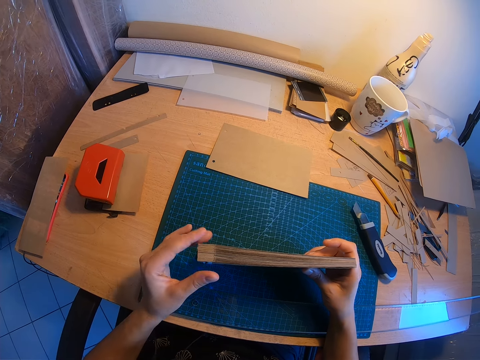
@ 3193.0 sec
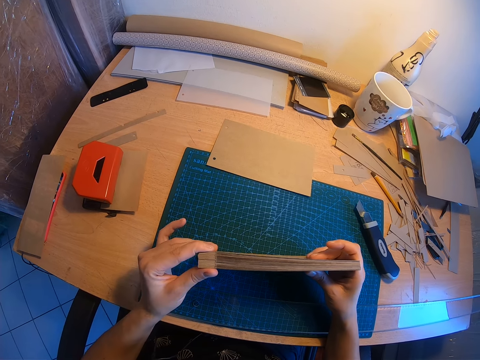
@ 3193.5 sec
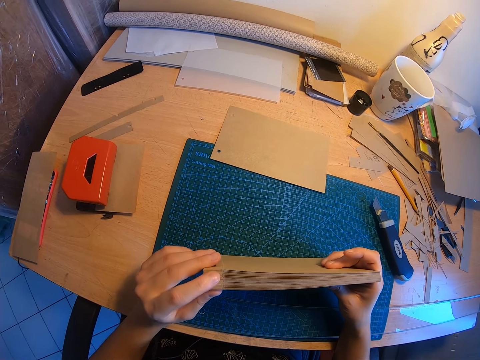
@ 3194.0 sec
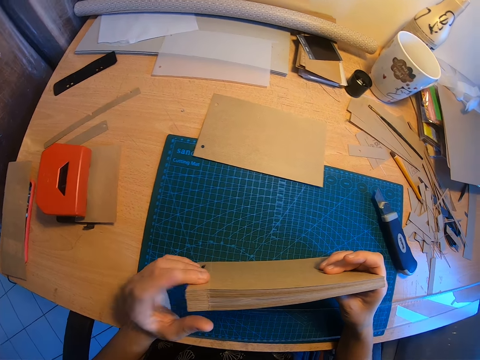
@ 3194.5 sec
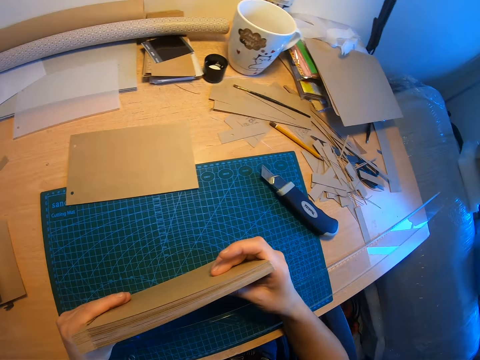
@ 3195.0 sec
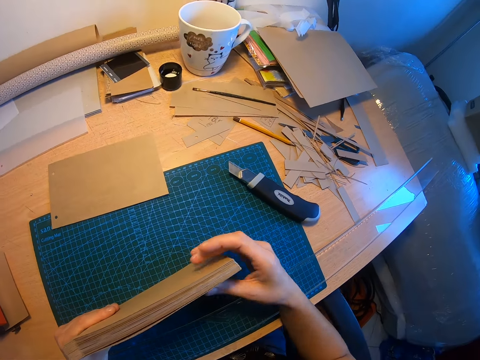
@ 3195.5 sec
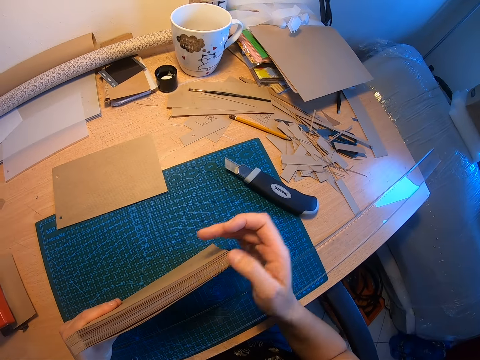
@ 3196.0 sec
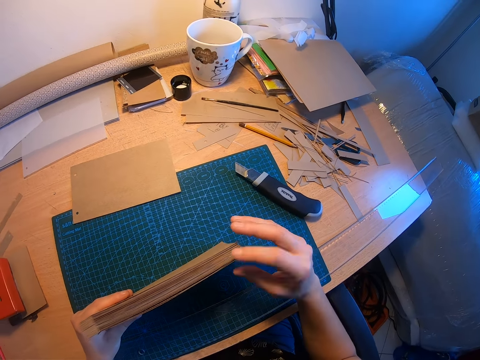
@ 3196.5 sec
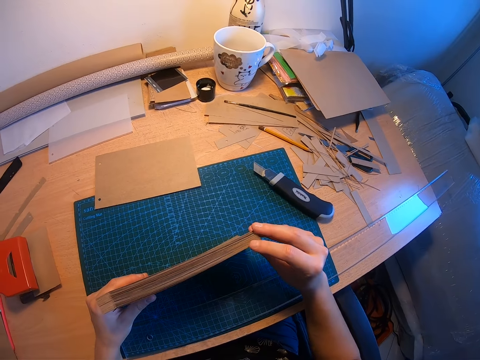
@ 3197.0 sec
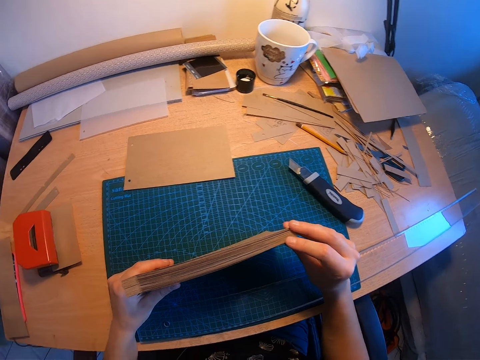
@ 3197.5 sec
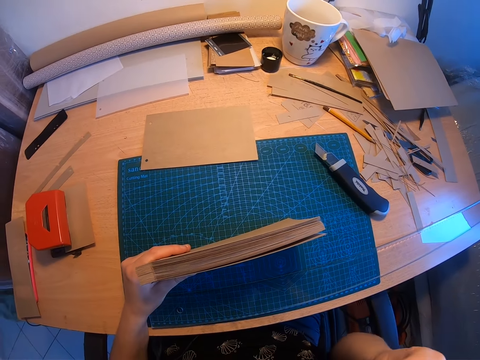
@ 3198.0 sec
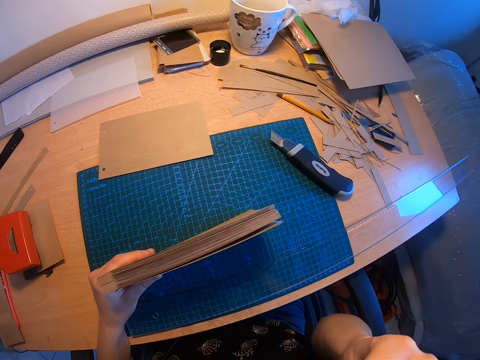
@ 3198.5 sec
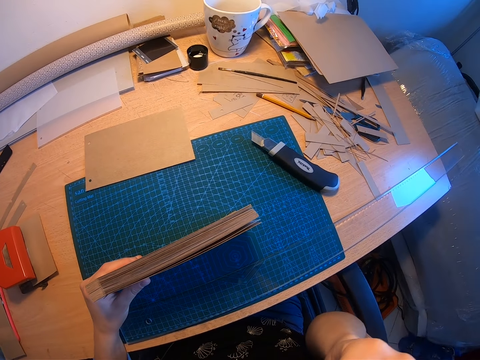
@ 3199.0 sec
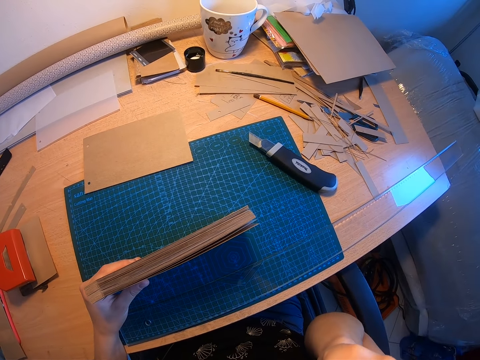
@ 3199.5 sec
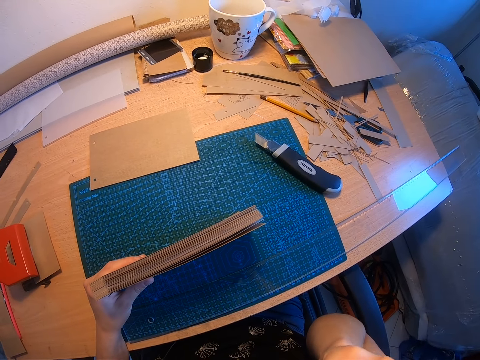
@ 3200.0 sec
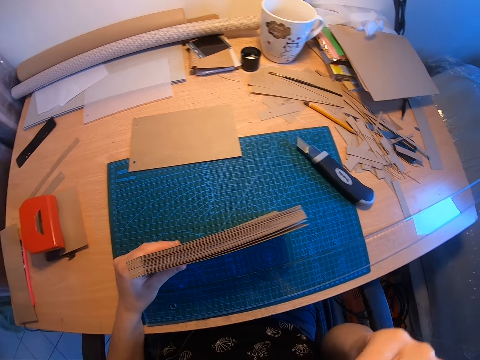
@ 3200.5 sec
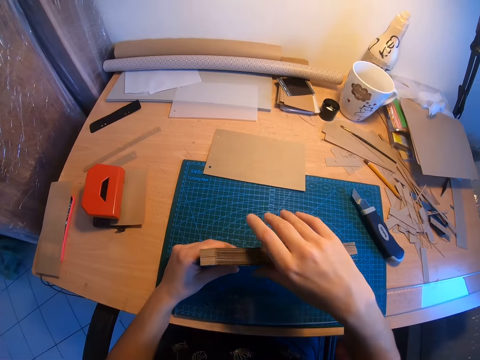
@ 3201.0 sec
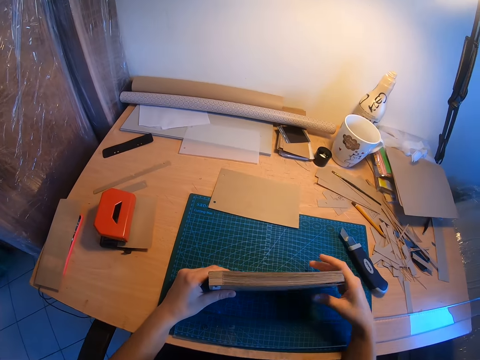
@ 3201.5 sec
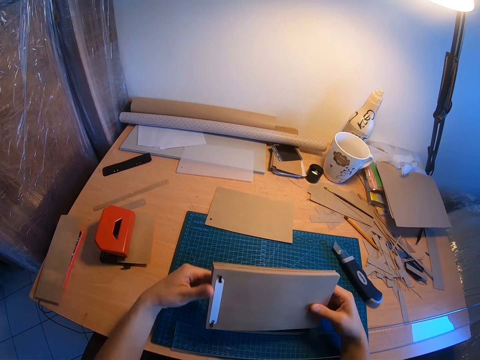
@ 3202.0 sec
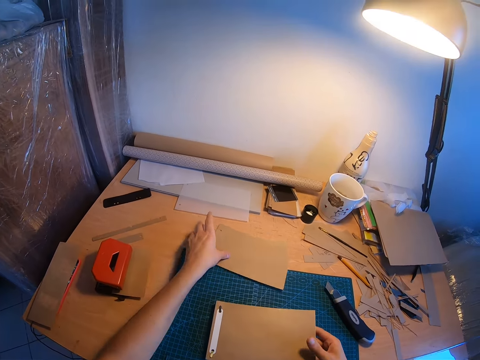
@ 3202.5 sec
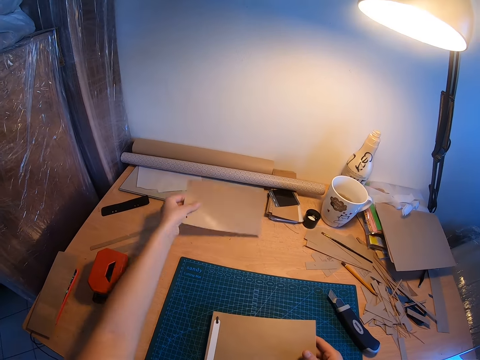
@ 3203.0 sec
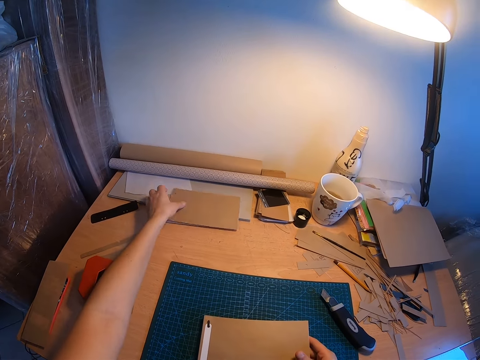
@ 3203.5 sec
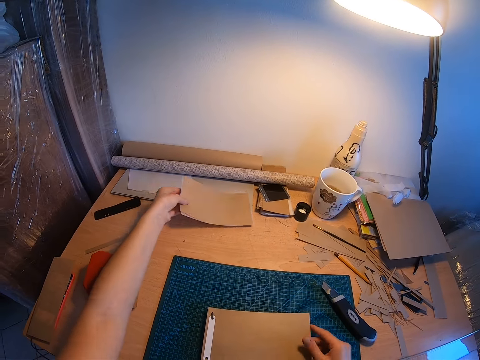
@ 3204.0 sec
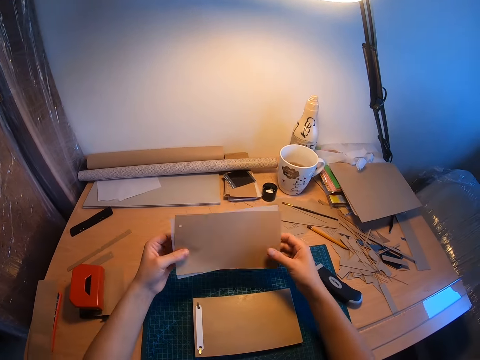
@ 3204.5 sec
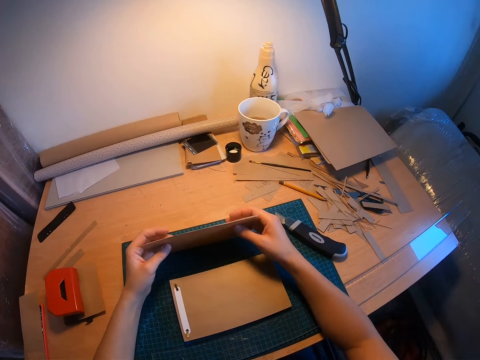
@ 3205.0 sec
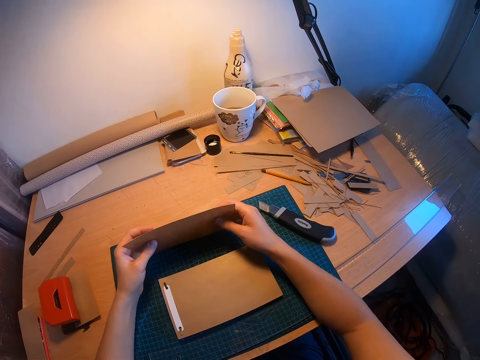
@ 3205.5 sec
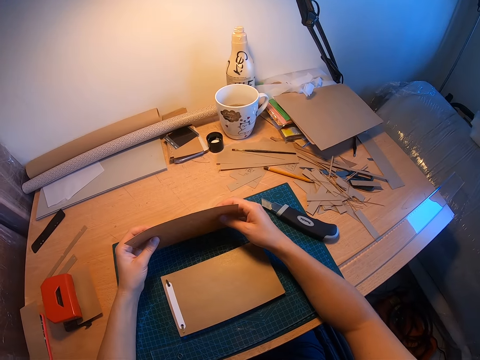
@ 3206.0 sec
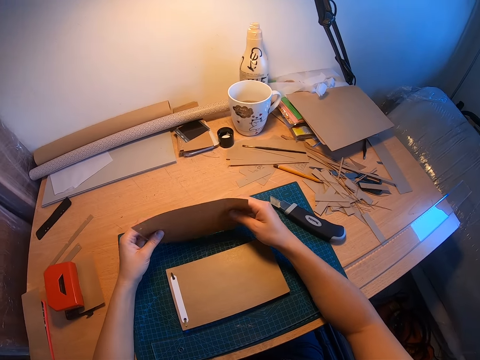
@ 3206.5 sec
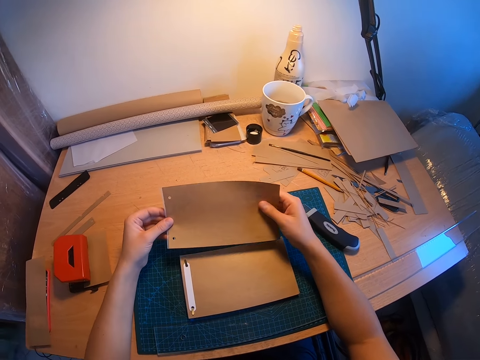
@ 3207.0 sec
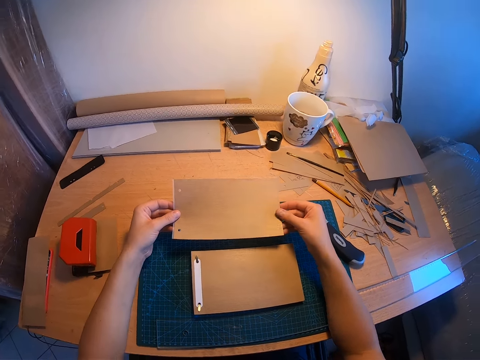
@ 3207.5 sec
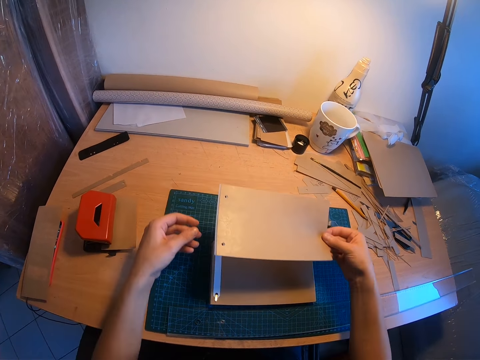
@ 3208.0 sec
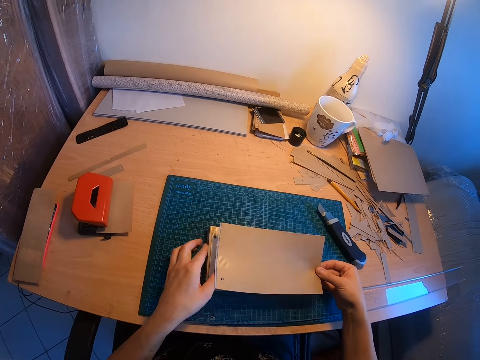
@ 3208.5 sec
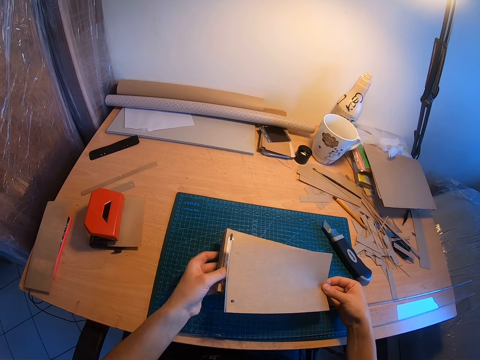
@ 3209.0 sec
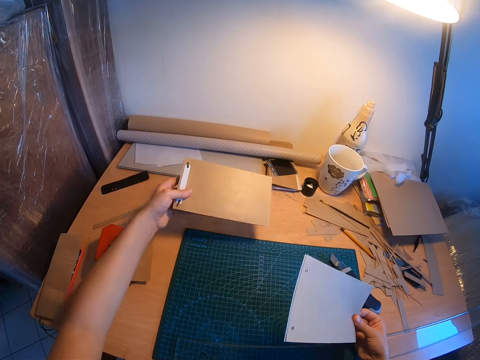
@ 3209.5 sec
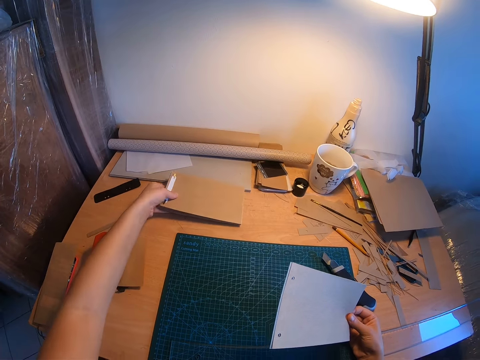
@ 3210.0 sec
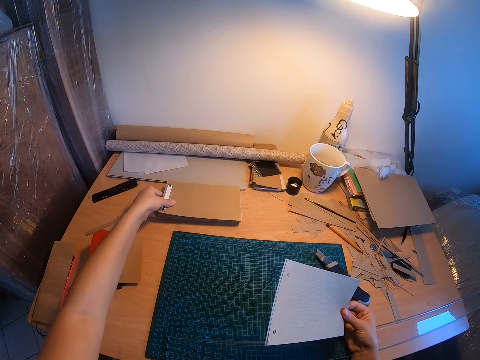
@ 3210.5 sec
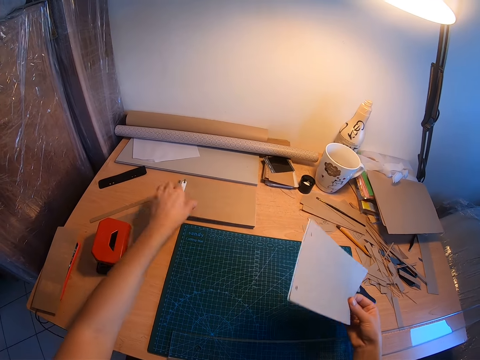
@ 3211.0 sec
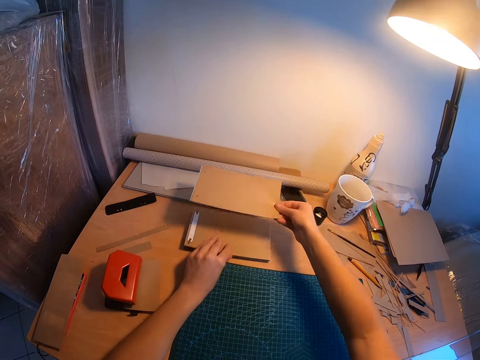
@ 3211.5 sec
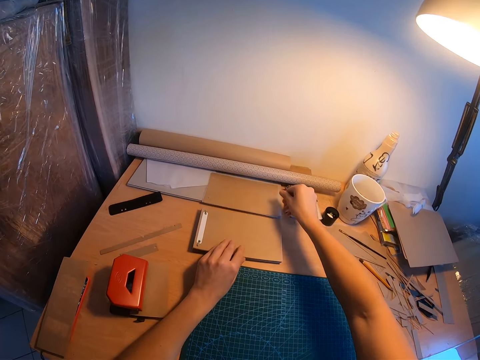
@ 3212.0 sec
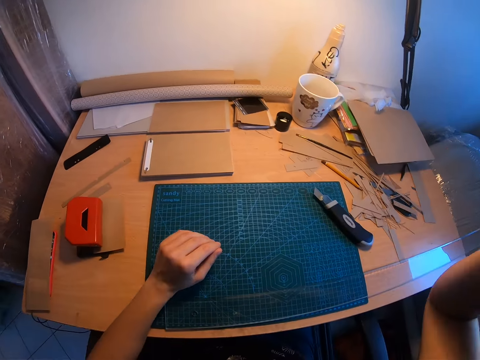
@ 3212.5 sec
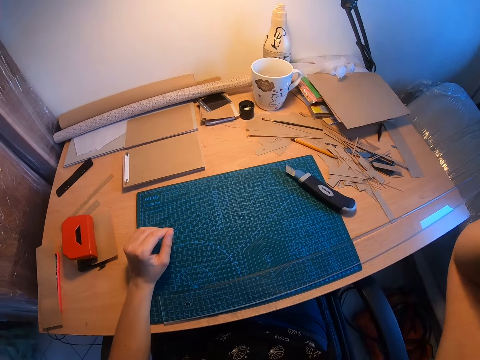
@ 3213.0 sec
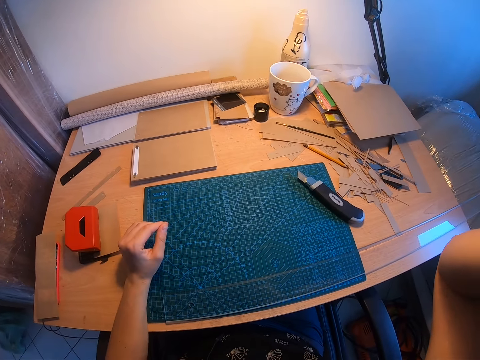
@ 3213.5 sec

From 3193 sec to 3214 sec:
The camera wearer scratches the right side of her face with her right hand. She holds the jotter with her left hand. She rubs her face with a hand. She continues to adjust the jotter on the table. She drops the jotter on the table. She takes the first piece of paper from the table. She places the first piece of paper on a white piece of paper. She drops off the remaining piece of paper. She takes the pieces of paper from the side of the paper roller. She arranges the pieces of paper on the table again. She moves the jotter to the side of the paper roller. She drops the pieces of paper beside the jotter. She adjusts the Ego camera with her right hand.
